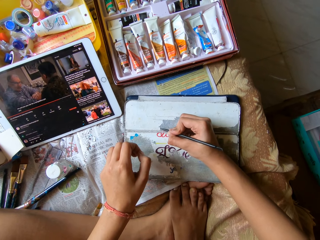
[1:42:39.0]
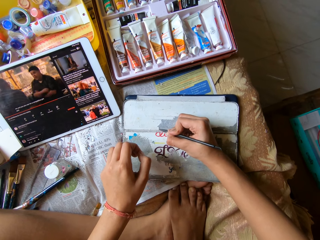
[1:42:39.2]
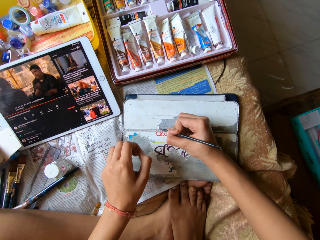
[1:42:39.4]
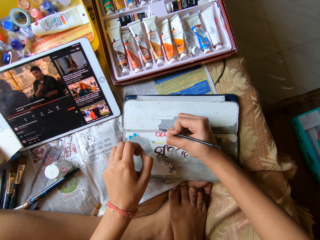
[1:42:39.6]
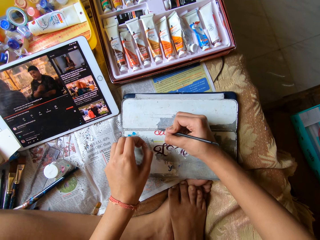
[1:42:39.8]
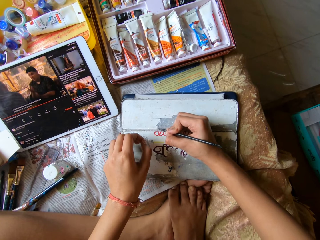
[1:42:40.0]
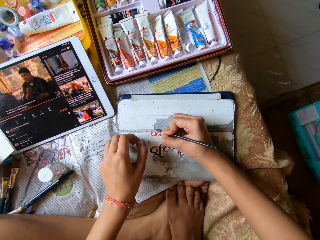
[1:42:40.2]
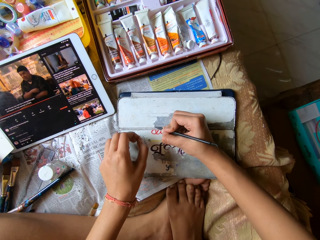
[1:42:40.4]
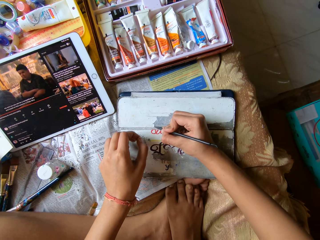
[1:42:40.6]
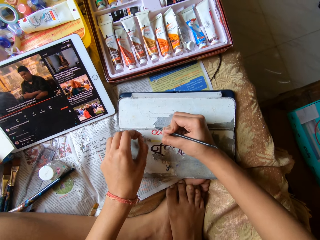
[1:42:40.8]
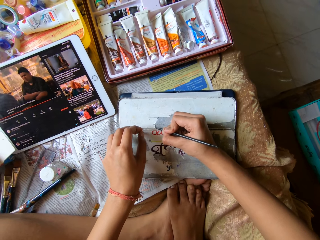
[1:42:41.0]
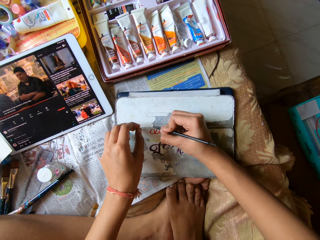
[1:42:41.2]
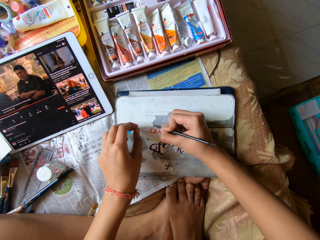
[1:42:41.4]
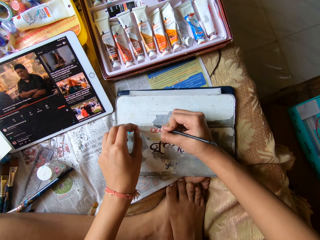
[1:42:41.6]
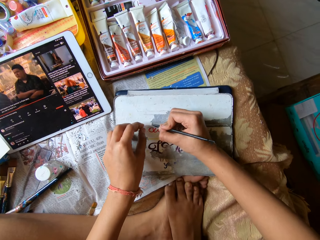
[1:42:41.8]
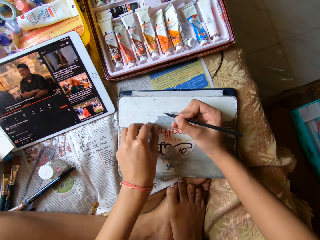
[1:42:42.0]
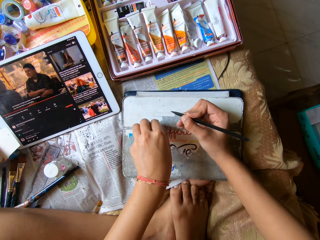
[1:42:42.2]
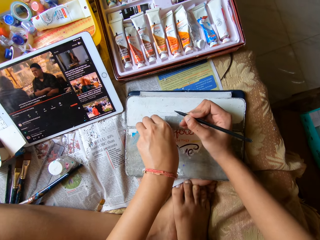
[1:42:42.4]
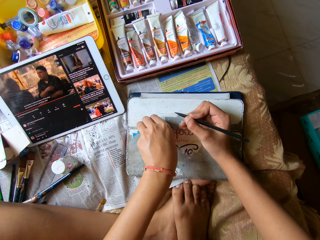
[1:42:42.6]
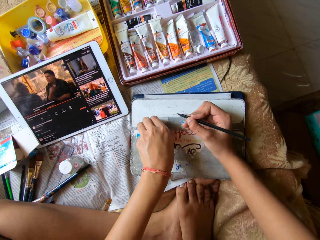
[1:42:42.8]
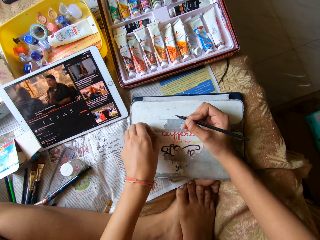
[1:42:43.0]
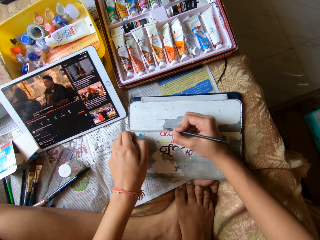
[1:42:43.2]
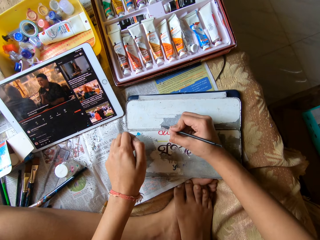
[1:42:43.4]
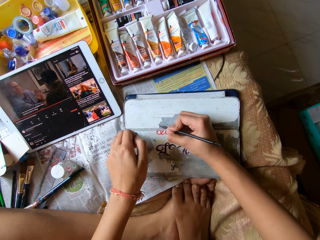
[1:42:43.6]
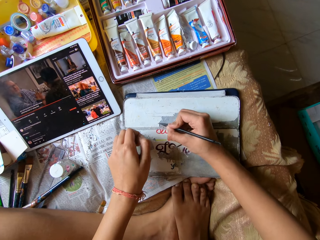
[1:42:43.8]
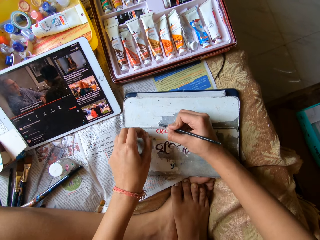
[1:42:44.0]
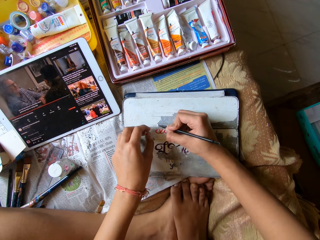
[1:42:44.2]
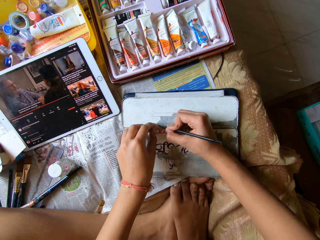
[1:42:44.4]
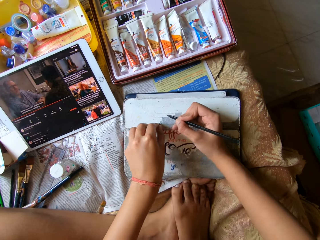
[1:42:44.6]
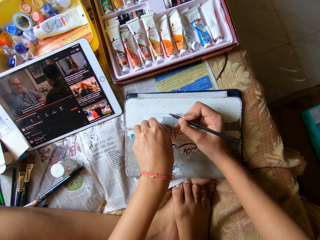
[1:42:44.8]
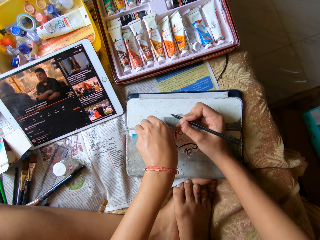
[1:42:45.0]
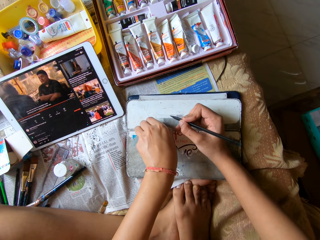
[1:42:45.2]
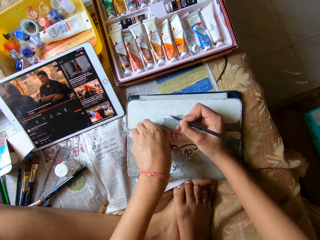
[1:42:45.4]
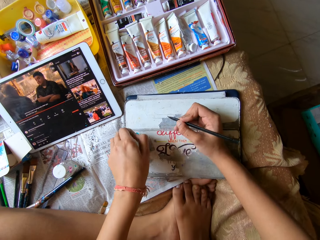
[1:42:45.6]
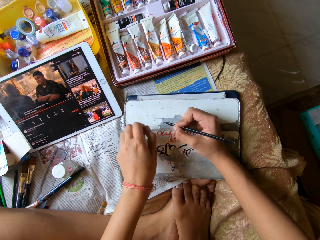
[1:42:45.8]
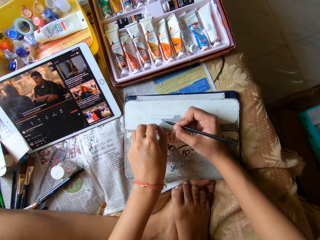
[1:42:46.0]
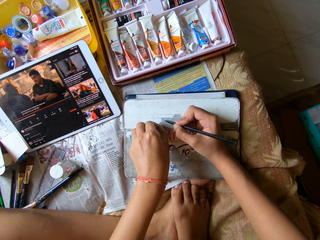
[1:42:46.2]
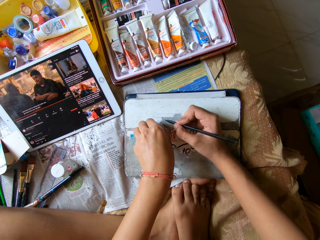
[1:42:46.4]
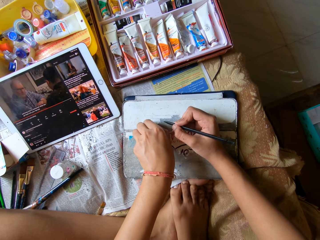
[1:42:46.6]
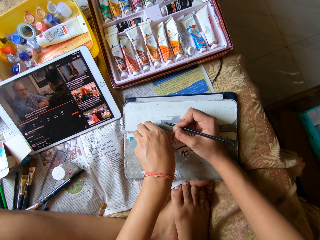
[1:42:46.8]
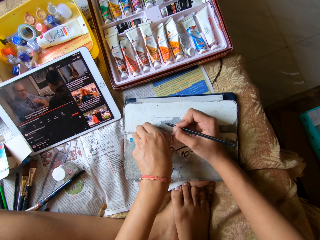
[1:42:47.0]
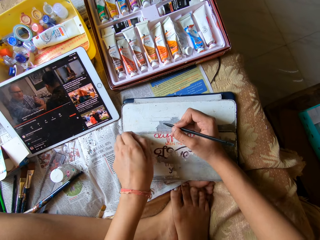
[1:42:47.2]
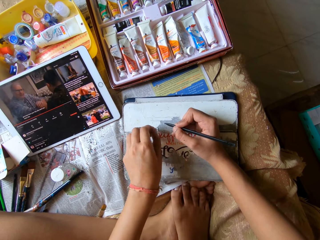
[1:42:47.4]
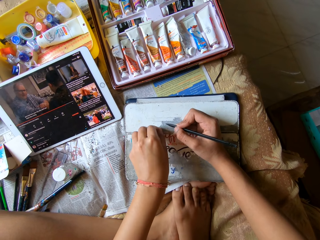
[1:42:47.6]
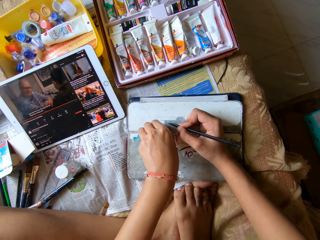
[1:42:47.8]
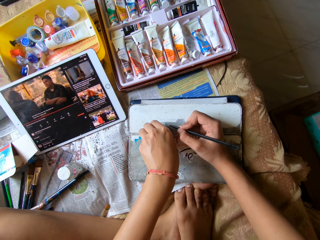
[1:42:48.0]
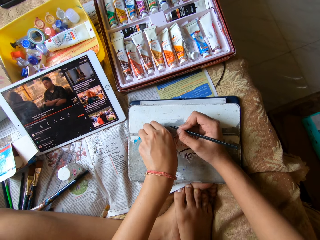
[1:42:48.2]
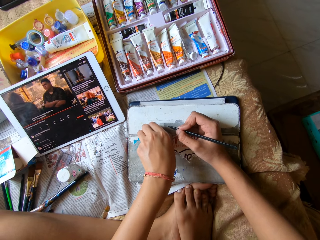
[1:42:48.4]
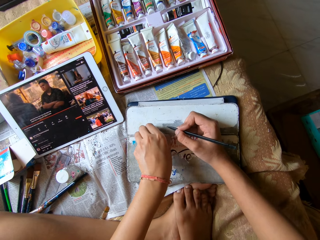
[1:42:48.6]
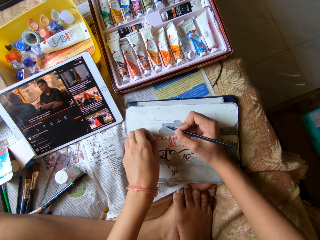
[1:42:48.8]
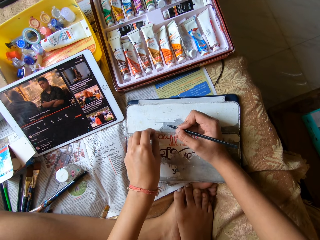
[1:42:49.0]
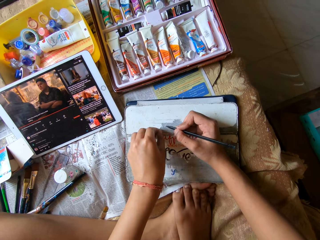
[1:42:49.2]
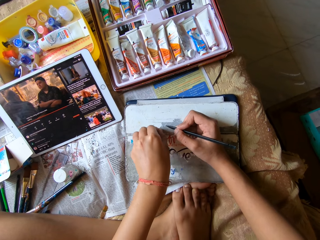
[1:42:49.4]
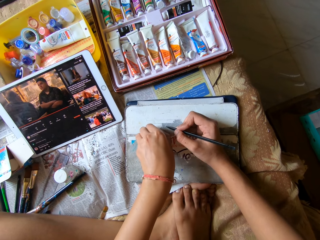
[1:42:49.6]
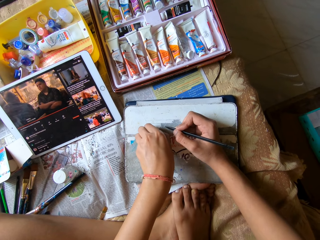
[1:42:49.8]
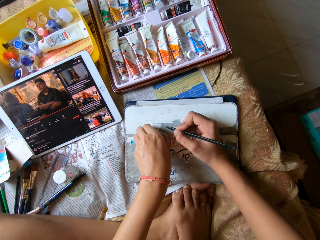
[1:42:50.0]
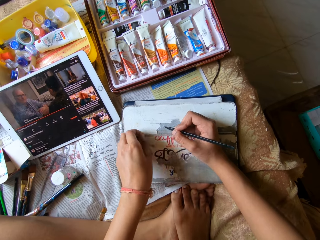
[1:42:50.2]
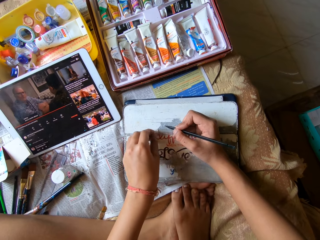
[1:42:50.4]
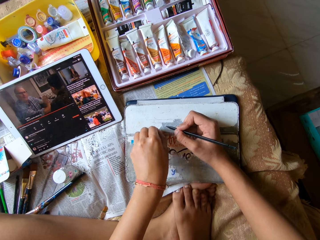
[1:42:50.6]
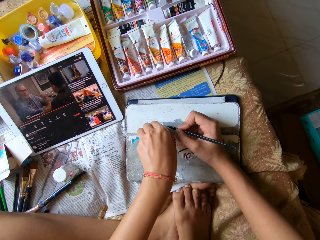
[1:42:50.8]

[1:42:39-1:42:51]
The camera wearer peels the phone case with her left hand. She wipes waste with a hand. She scrapes the phone case with the color pen in her right hand. She peels the phone case with her left hand.

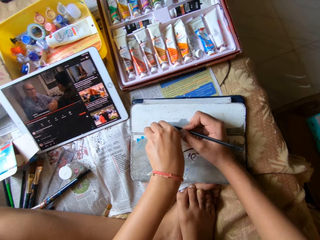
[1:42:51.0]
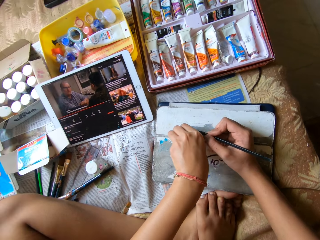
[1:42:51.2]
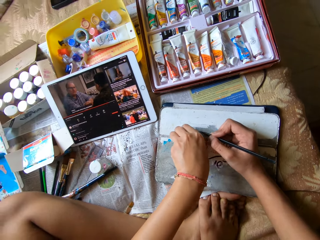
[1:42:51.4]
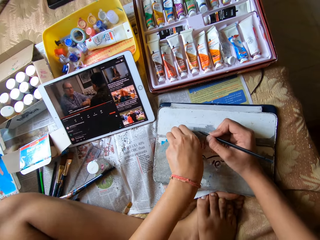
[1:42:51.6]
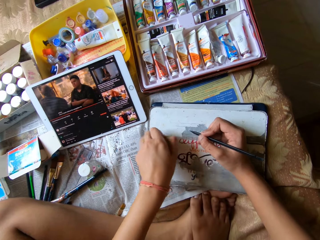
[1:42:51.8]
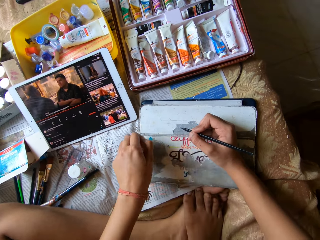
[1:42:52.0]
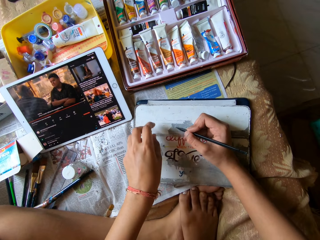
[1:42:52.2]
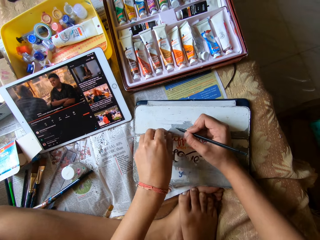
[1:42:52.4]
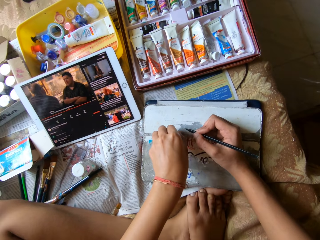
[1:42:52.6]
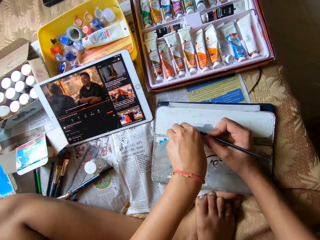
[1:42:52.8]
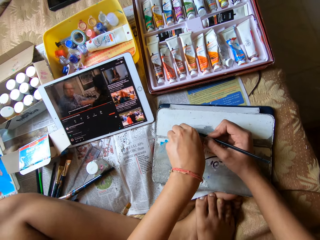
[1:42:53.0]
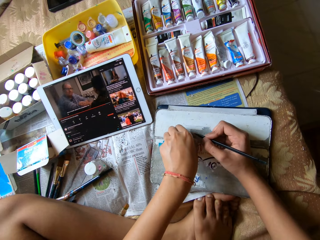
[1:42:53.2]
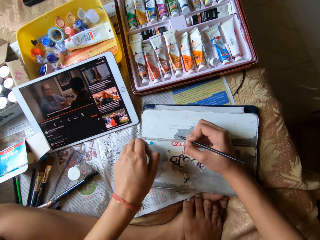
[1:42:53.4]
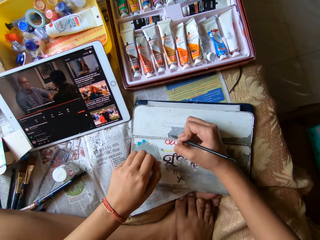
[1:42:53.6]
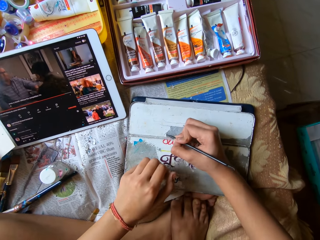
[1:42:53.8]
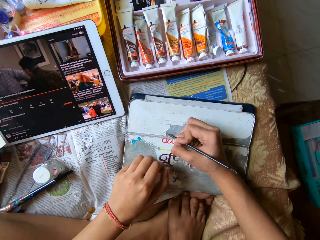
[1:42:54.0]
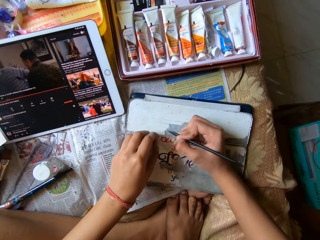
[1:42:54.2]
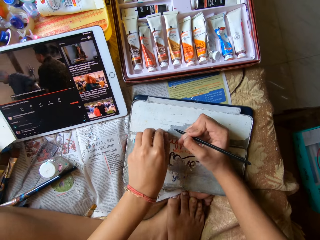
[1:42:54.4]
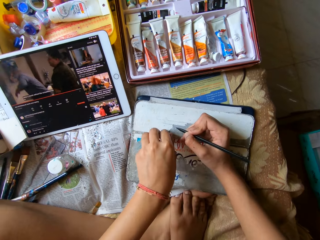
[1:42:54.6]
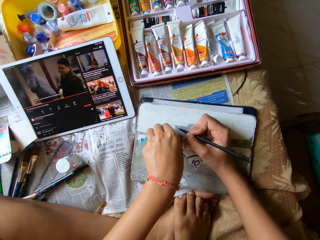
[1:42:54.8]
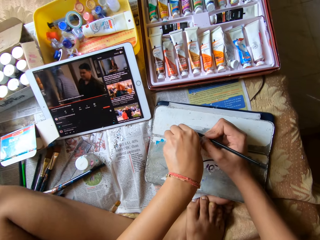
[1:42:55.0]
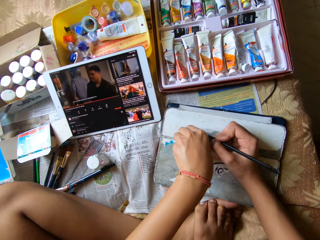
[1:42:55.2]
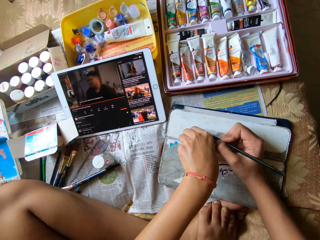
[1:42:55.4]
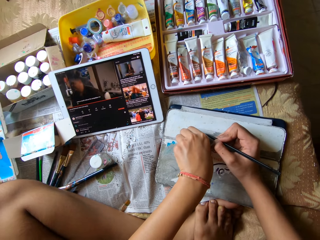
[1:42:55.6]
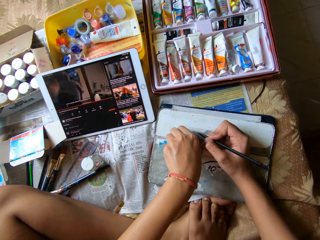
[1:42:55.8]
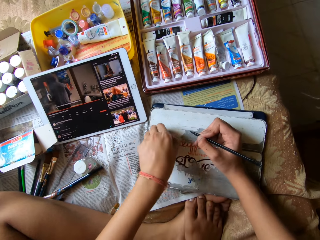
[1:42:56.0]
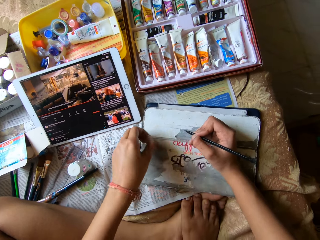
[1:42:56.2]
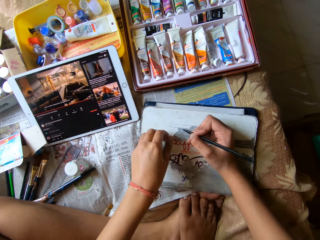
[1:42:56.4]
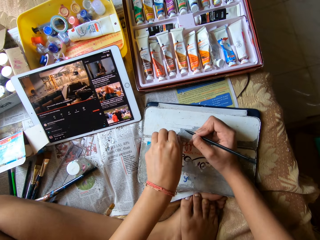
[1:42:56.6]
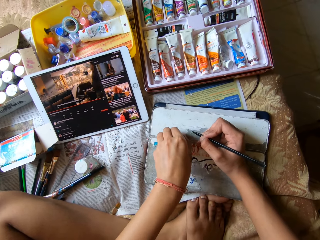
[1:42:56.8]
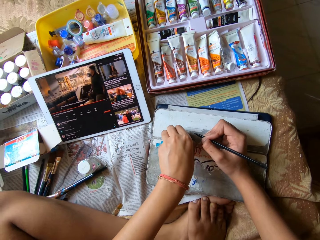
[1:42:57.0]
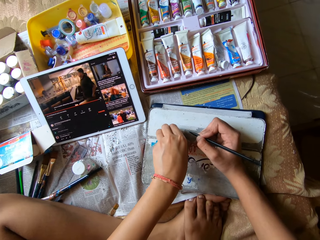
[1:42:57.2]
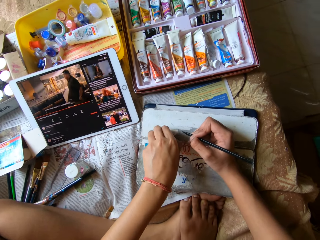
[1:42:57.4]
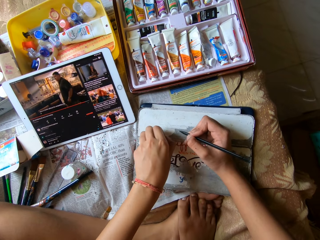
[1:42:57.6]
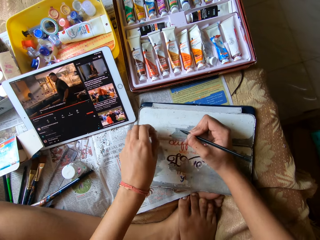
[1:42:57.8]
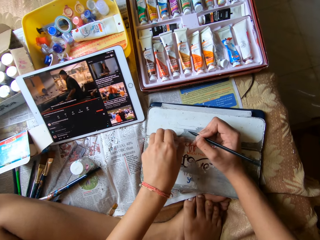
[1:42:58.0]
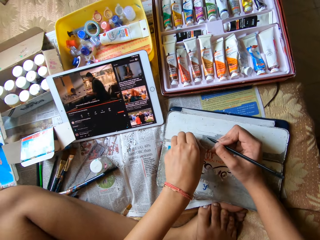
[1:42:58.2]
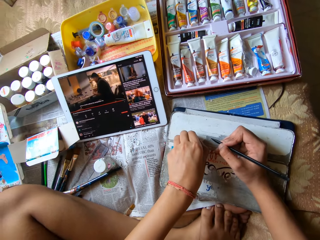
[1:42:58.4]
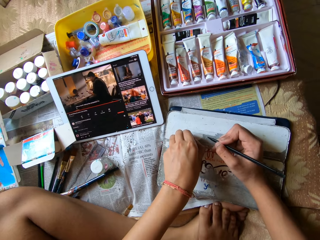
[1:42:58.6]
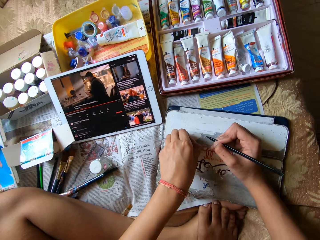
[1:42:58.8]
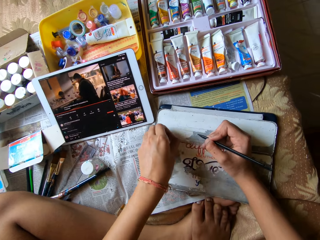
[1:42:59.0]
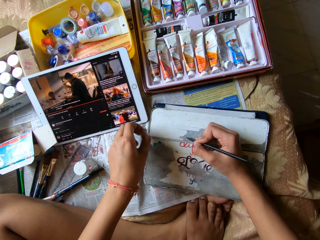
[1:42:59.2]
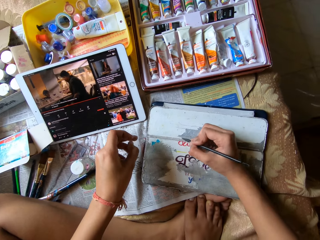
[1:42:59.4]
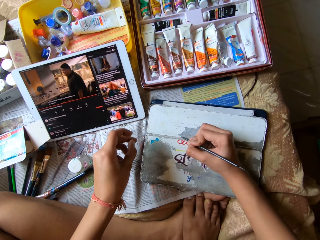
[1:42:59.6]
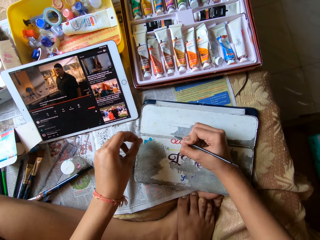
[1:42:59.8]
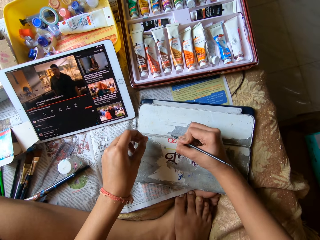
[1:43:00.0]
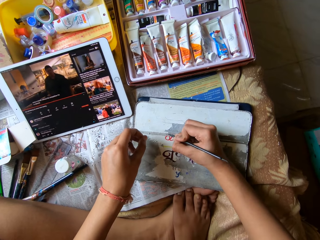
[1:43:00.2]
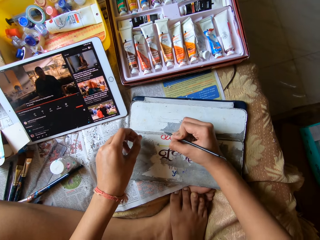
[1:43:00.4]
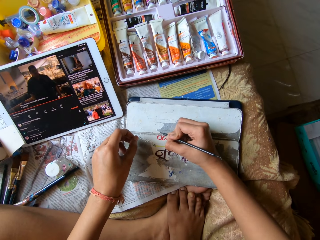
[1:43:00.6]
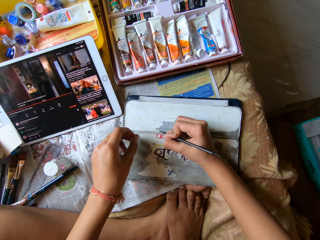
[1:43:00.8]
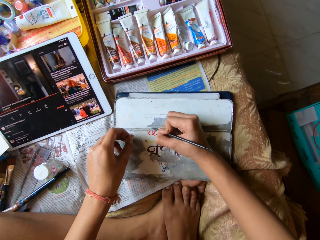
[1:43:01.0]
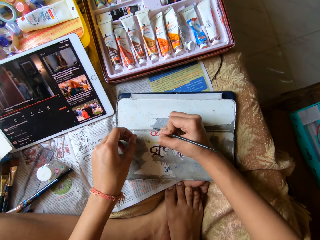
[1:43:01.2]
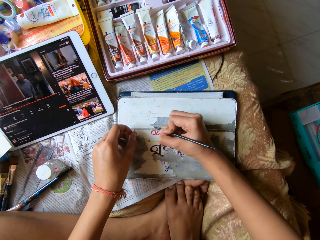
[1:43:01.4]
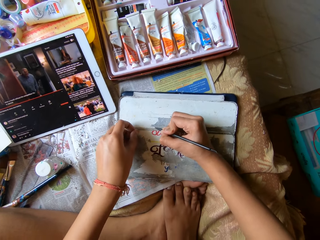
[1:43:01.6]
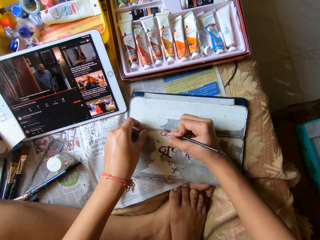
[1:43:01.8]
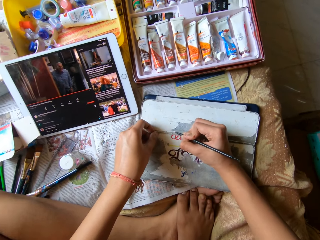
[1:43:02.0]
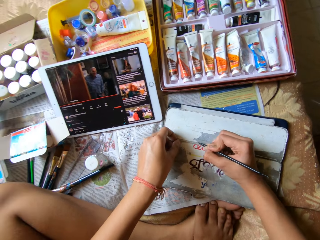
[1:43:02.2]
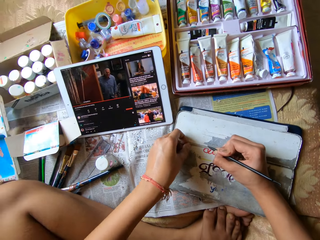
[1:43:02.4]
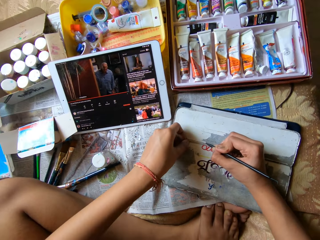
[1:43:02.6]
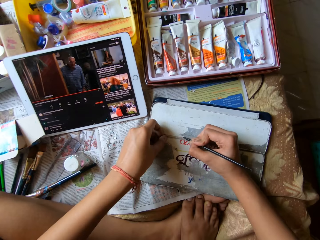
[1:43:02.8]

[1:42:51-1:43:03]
The camera wearer scrapes the phone case with the color pen in her right hand. She removes paint. She peels the phone case with her left hand. She wipes waste with a hand. She scrapes the phone case with the color pen in her right hand. She removes the paint. She holds the phone case with her left hand.
